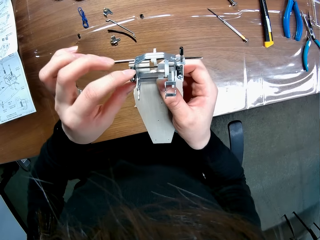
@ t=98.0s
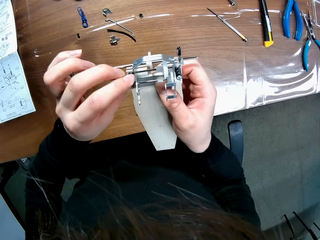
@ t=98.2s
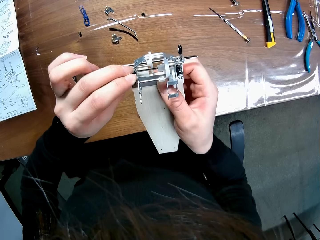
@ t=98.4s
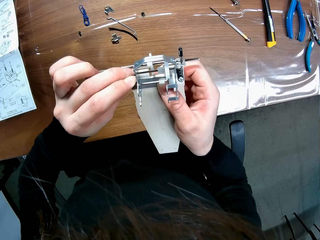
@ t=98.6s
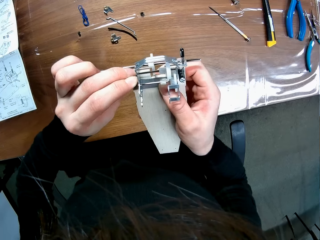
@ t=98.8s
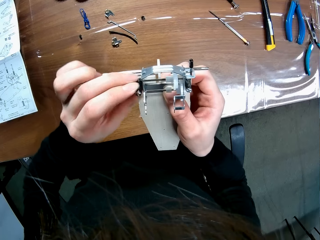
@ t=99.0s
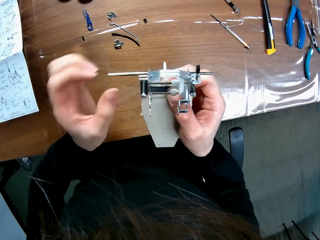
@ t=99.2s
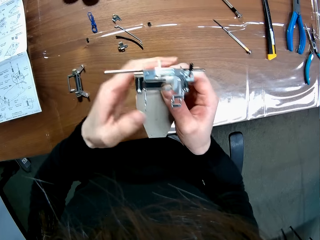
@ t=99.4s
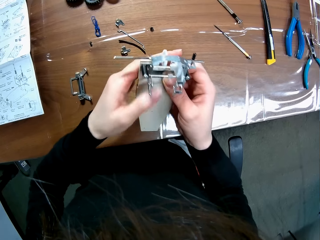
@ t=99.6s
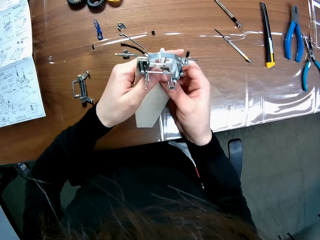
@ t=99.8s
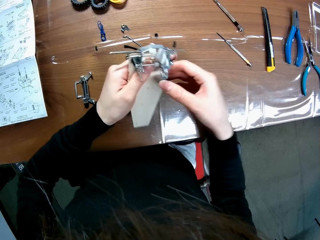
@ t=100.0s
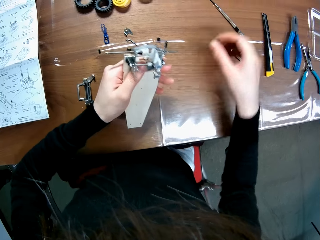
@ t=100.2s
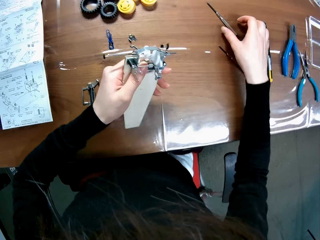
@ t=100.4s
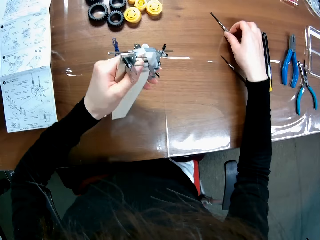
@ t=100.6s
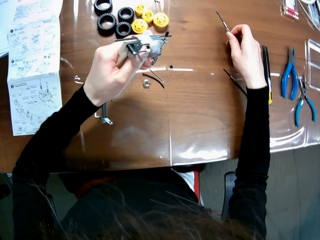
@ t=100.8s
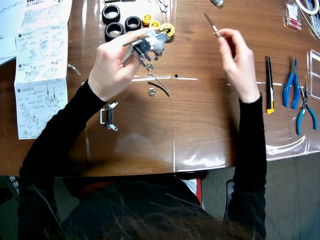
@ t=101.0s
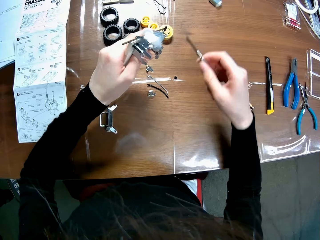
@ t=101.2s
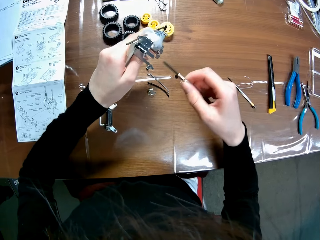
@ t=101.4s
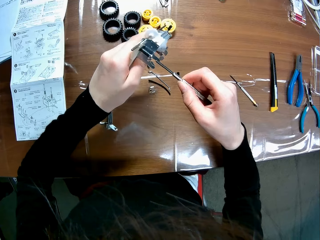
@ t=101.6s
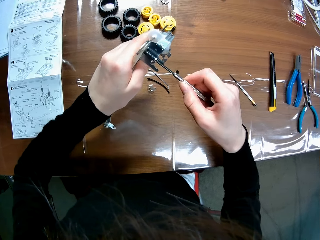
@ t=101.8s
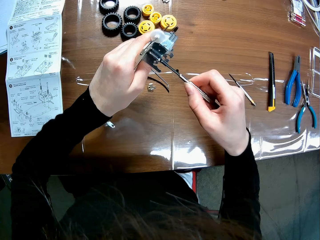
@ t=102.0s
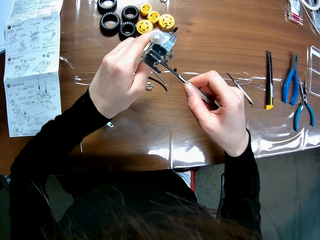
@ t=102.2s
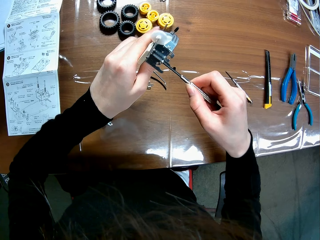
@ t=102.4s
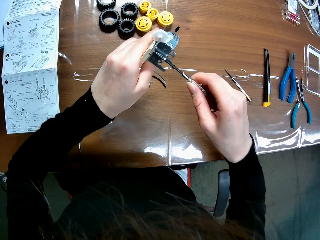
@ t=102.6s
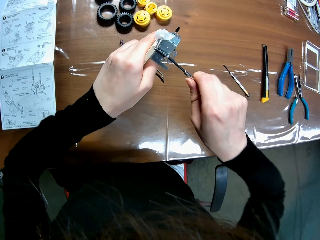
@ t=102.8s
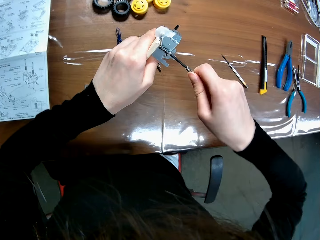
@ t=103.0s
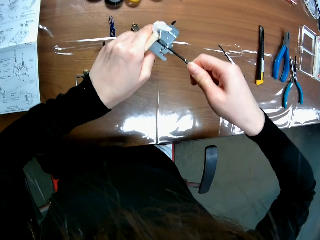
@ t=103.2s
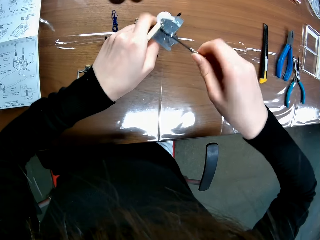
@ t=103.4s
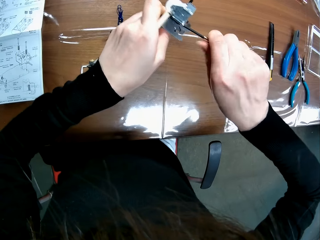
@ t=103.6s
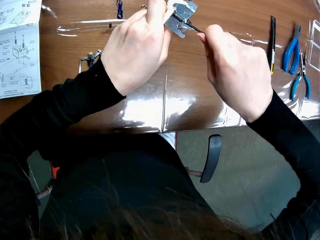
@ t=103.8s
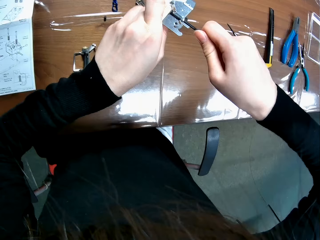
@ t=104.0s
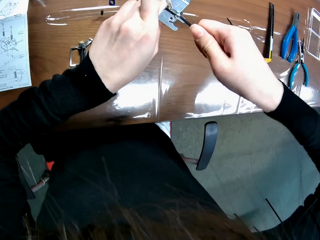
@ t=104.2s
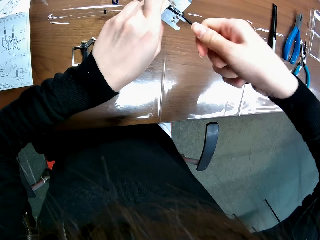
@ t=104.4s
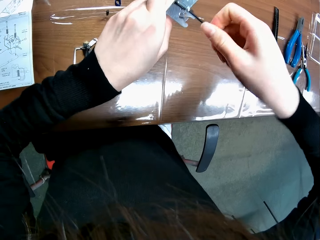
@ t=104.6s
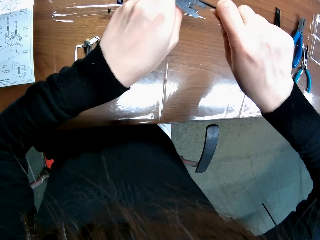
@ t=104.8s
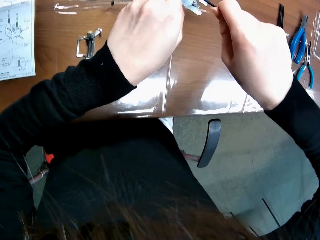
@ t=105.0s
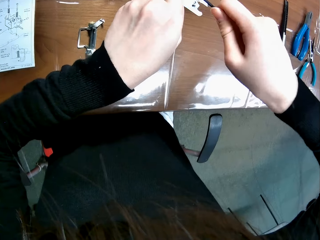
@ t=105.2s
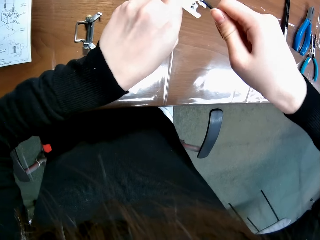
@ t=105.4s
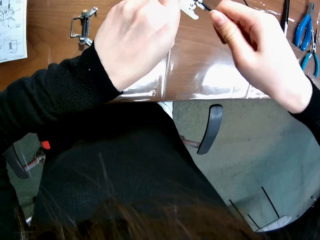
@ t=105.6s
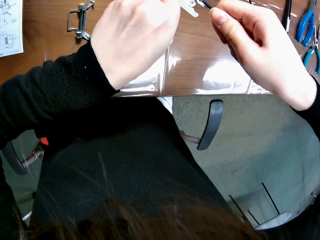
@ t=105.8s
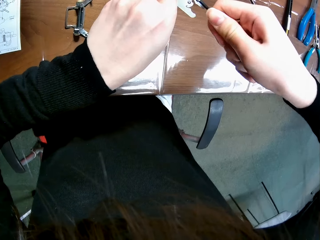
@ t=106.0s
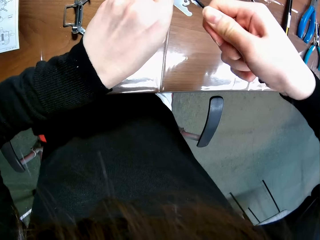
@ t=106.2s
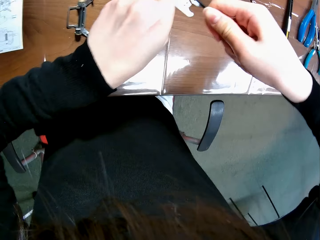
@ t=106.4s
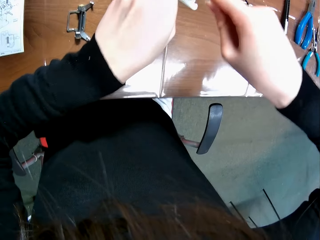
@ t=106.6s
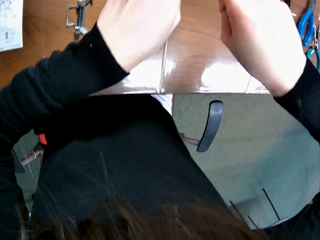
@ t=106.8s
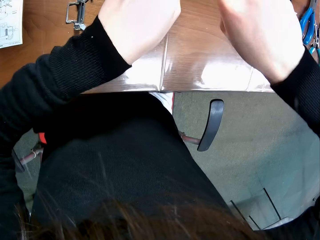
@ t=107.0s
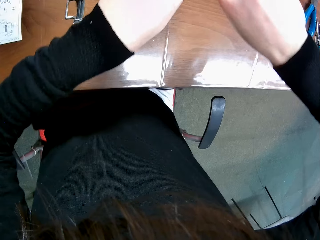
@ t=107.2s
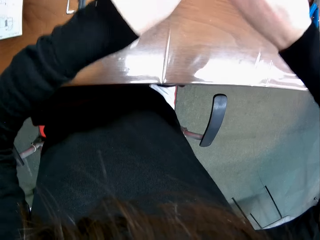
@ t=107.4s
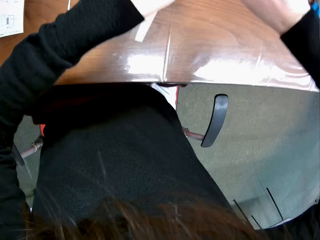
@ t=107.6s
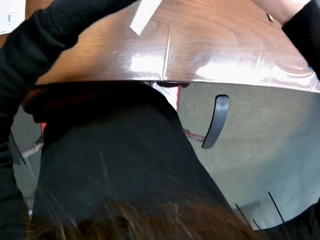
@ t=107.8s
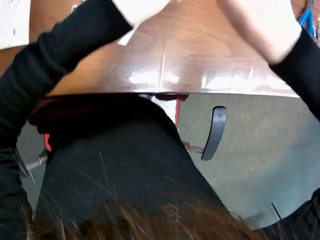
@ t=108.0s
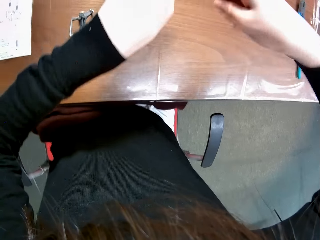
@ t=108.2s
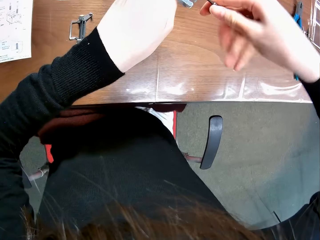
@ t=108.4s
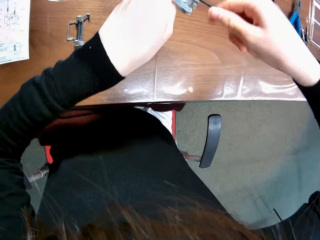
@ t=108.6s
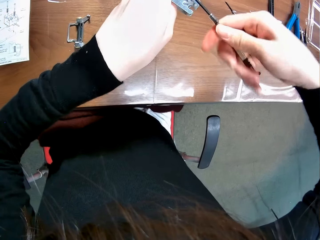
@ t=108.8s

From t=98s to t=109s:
The camera wearer picks up the screwdriver from the table. They fix the buggy toy chassis. They tighten another bolt on the mechanical model.

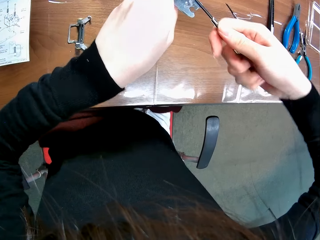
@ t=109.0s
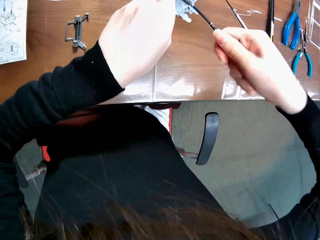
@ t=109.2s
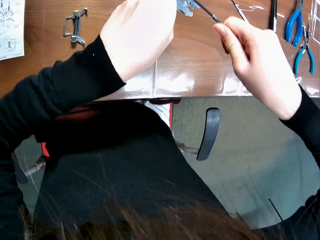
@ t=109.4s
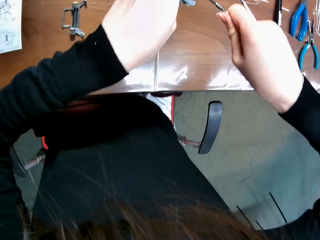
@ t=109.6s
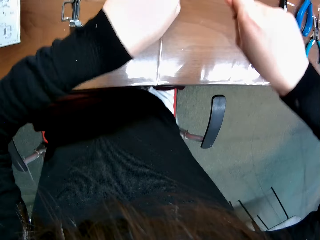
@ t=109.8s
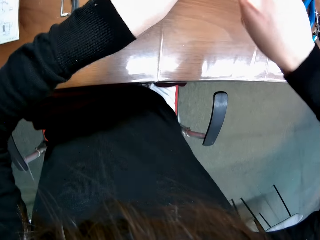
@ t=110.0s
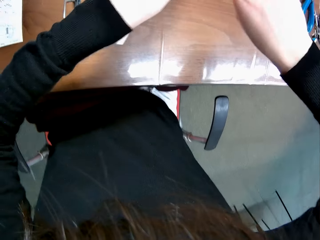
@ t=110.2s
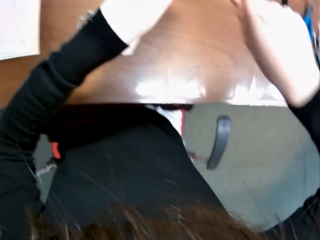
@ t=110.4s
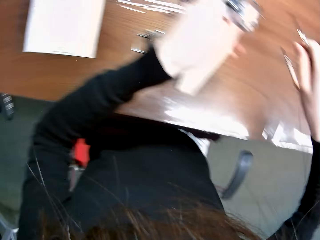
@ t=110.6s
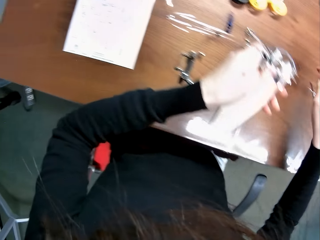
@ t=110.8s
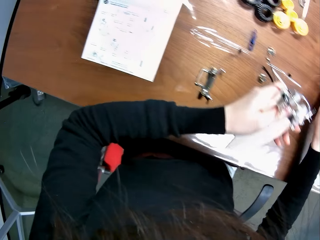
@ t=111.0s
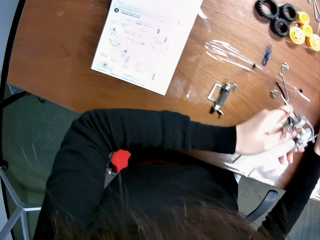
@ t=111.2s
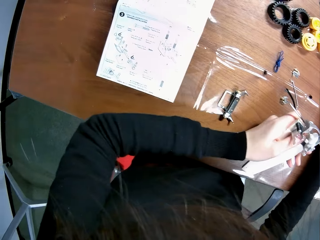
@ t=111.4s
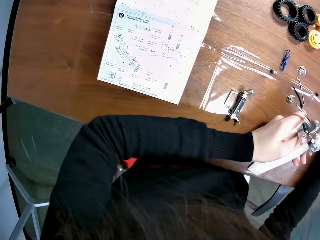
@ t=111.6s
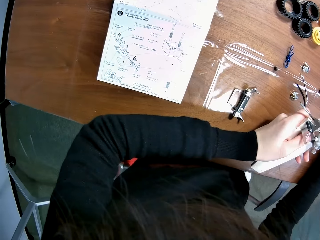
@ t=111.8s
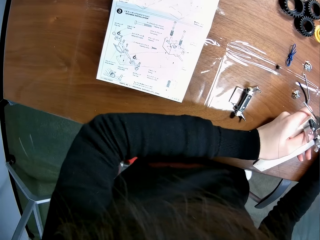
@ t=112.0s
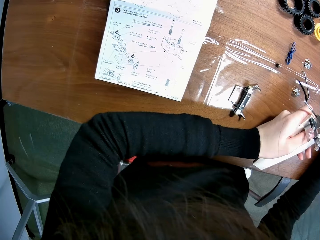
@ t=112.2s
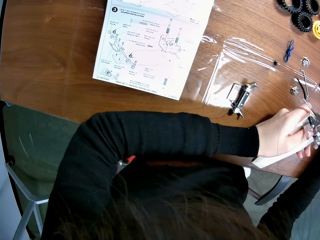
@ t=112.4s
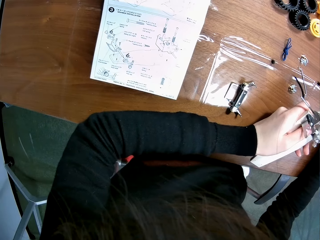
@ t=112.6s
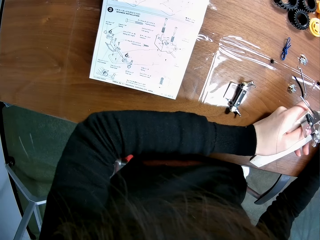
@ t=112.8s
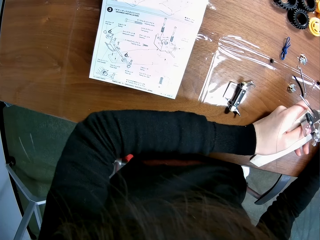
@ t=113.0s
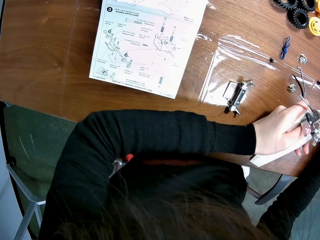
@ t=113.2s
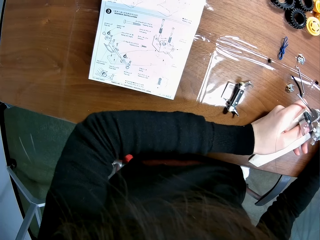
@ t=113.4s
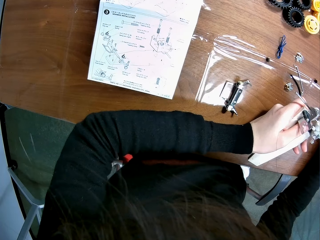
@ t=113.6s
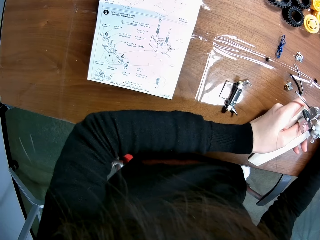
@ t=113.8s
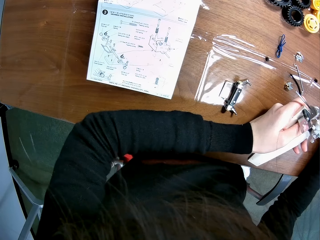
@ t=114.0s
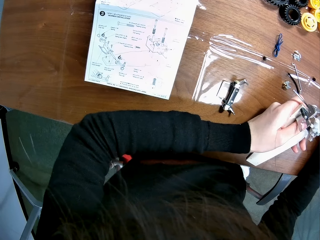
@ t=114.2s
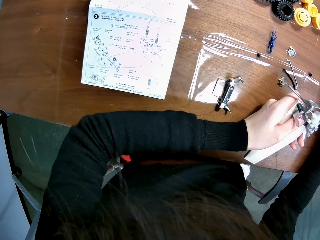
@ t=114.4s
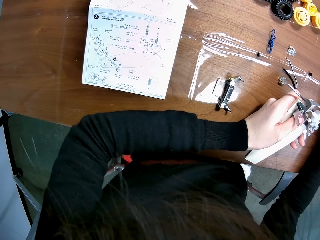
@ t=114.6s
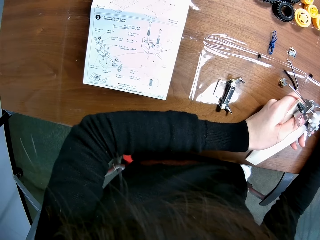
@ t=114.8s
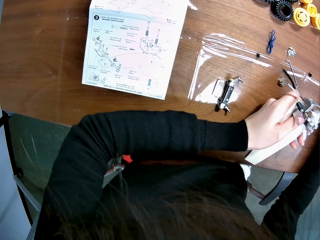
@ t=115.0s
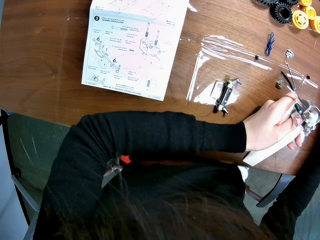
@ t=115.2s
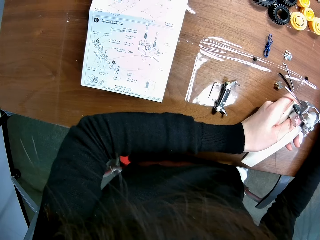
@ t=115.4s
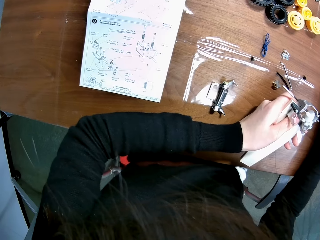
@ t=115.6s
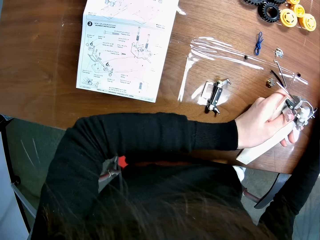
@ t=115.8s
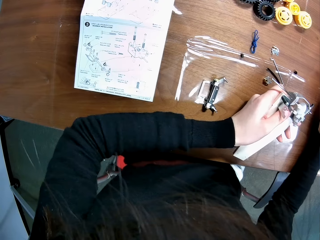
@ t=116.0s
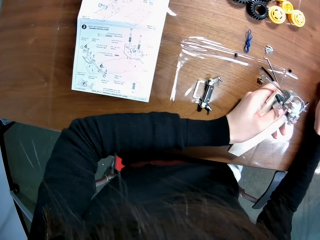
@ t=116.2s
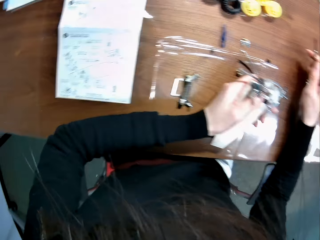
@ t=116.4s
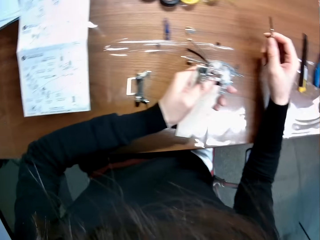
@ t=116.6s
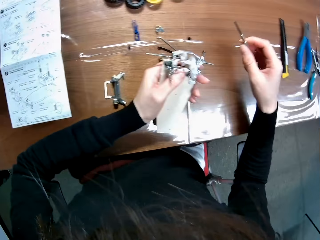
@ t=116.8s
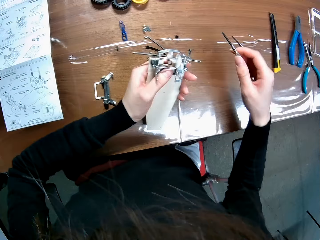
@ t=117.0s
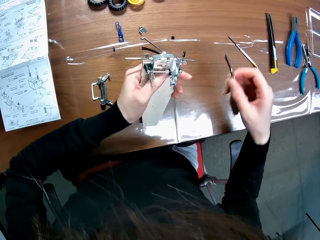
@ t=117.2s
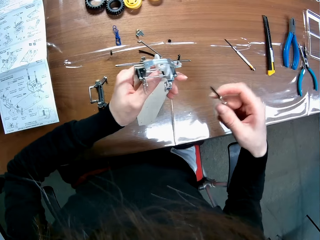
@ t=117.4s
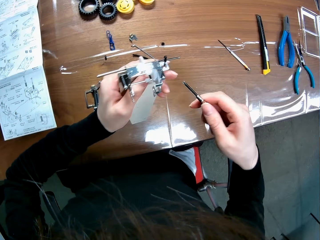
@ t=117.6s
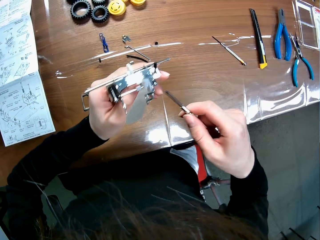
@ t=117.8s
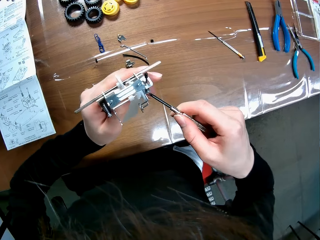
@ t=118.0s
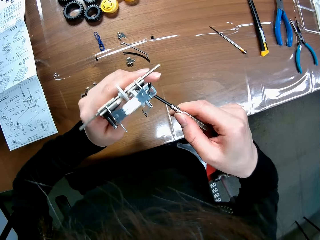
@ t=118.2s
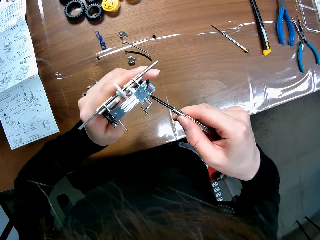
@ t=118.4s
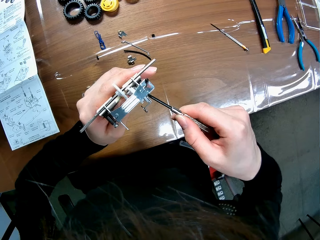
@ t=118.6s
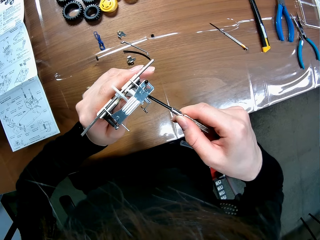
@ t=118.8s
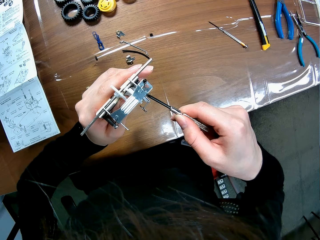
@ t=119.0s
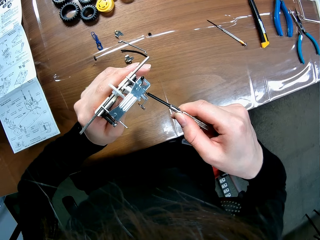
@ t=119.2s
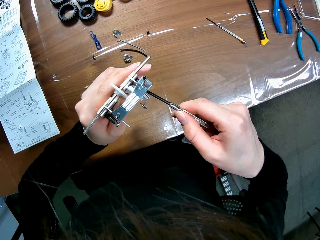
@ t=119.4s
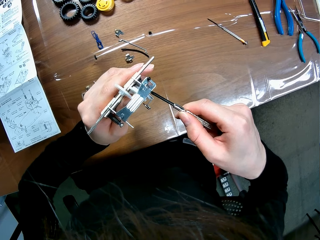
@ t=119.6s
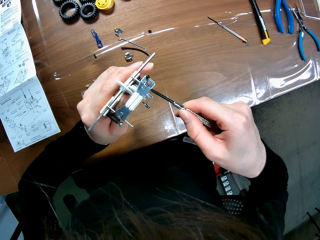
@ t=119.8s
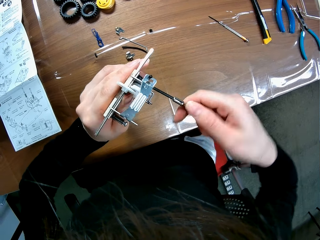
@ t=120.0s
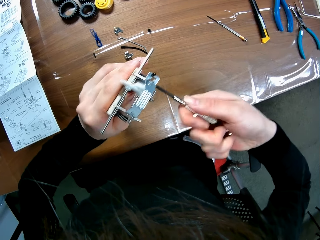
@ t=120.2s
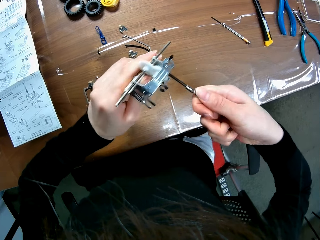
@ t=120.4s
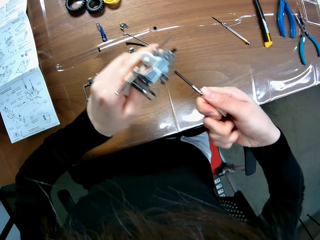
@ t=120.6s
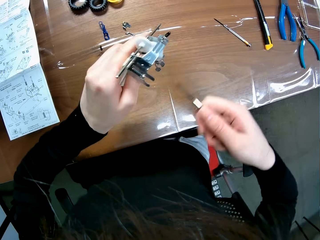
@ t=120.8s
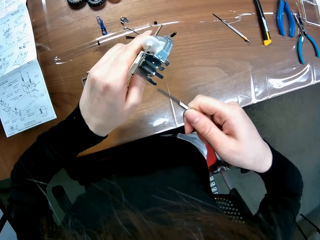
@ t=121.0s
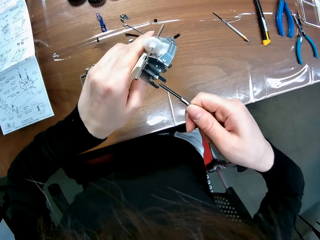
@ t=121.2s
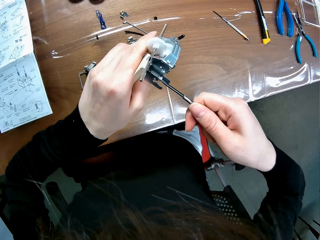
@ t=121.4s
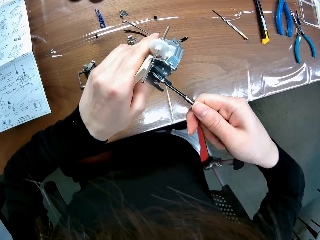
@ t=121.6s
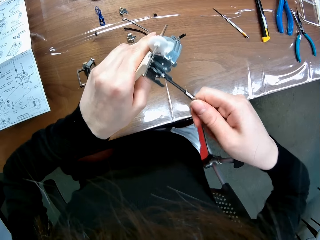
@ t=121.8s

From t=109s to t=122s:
The camera wearer looks at the buggy car chassis set guide. They fix the buggy toy chassis.
